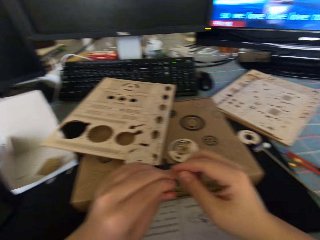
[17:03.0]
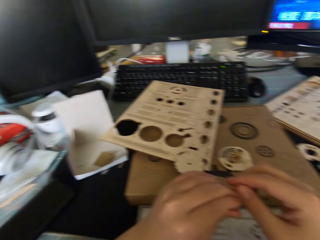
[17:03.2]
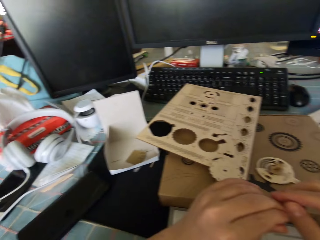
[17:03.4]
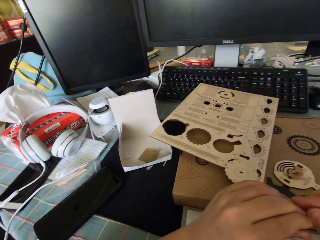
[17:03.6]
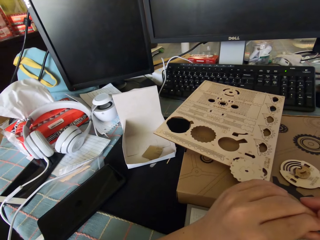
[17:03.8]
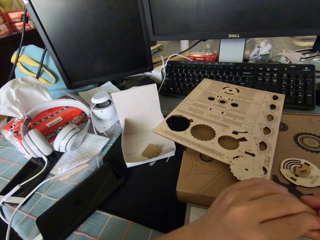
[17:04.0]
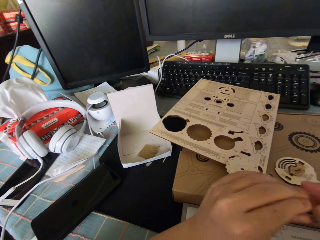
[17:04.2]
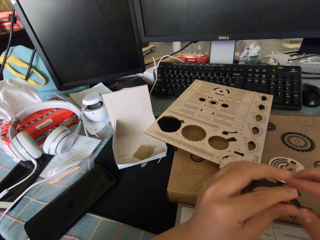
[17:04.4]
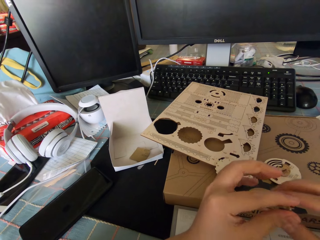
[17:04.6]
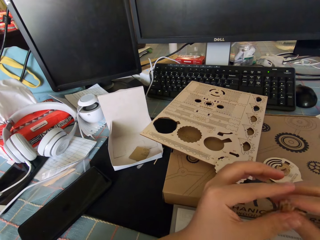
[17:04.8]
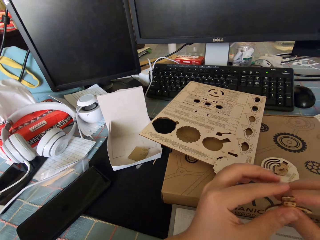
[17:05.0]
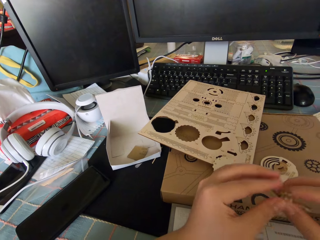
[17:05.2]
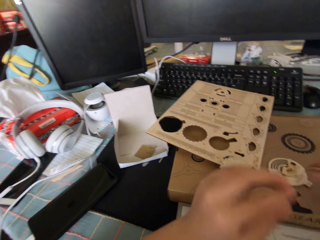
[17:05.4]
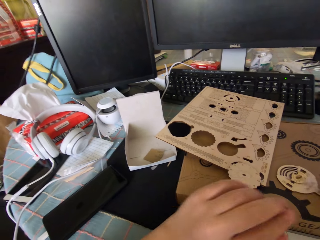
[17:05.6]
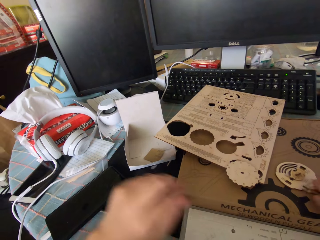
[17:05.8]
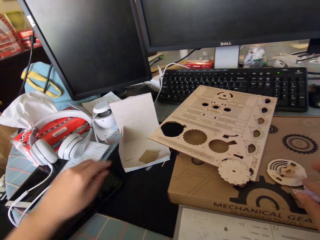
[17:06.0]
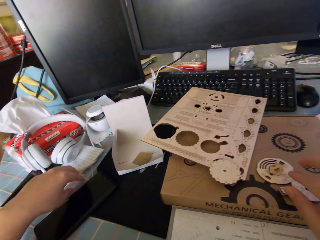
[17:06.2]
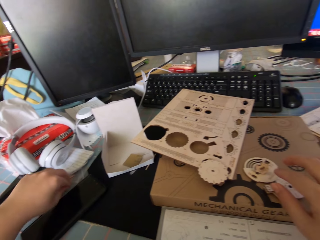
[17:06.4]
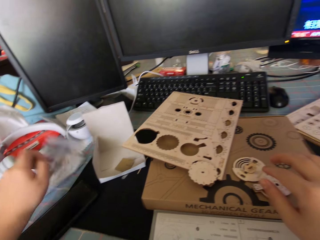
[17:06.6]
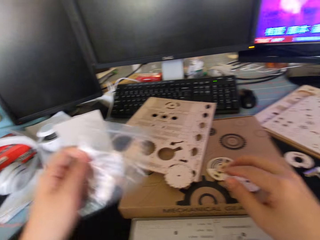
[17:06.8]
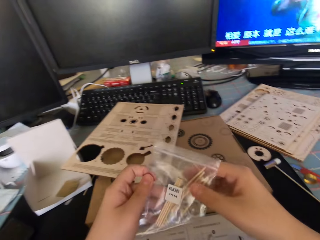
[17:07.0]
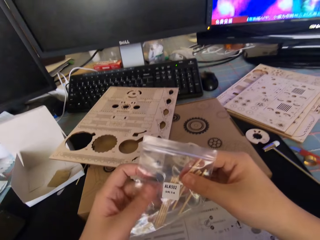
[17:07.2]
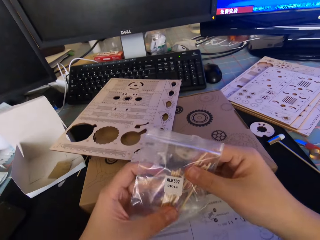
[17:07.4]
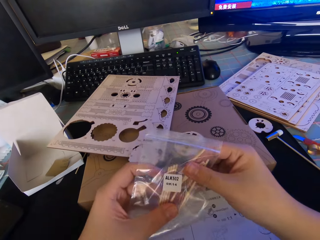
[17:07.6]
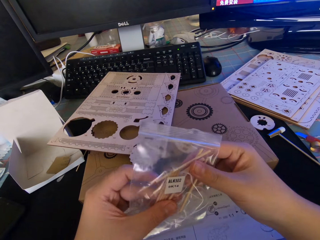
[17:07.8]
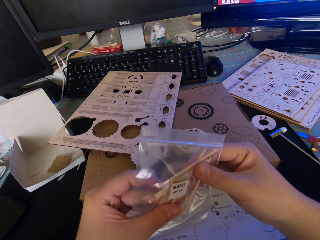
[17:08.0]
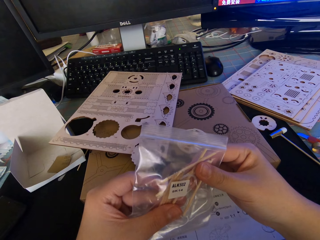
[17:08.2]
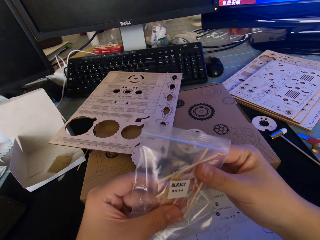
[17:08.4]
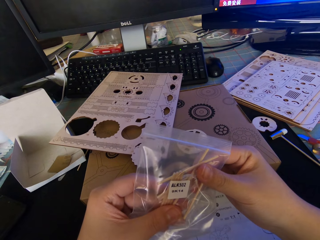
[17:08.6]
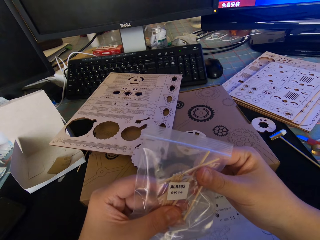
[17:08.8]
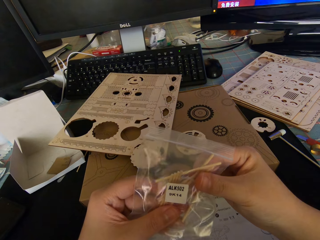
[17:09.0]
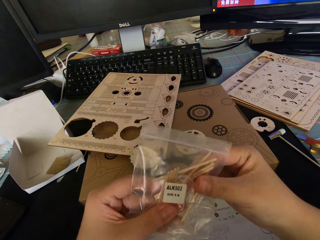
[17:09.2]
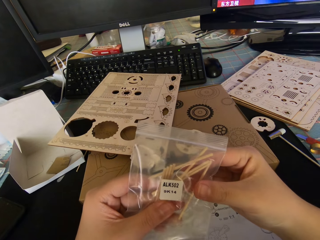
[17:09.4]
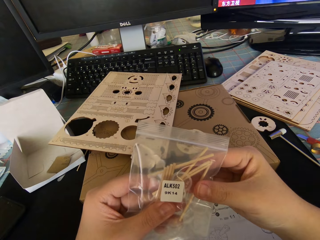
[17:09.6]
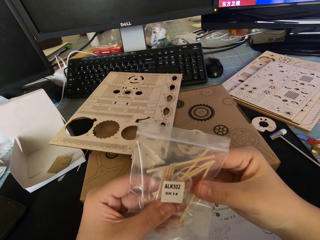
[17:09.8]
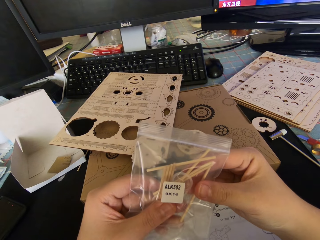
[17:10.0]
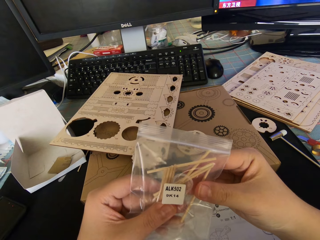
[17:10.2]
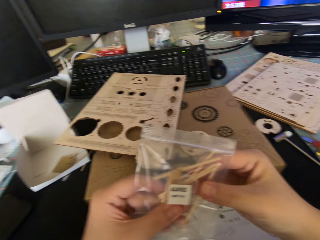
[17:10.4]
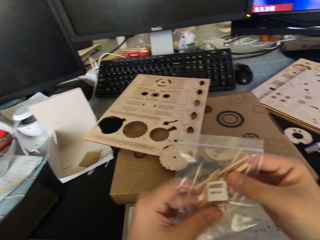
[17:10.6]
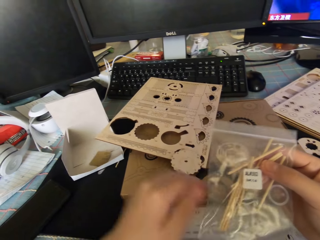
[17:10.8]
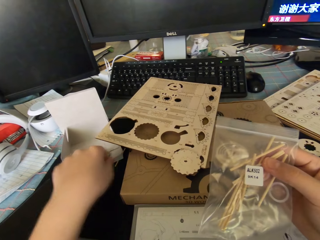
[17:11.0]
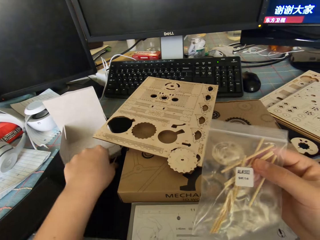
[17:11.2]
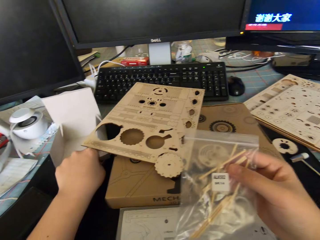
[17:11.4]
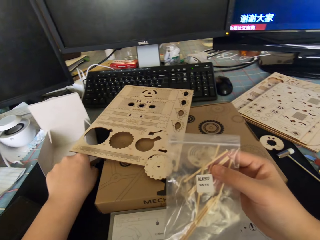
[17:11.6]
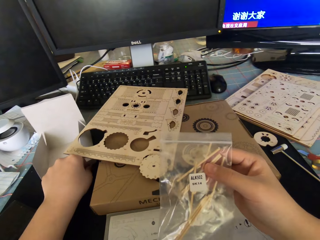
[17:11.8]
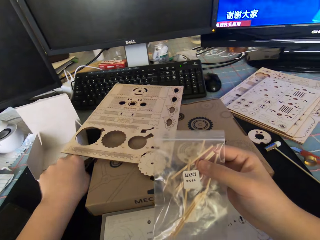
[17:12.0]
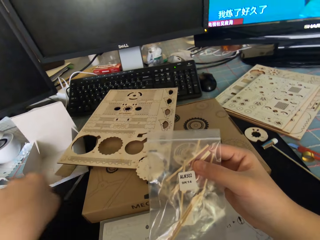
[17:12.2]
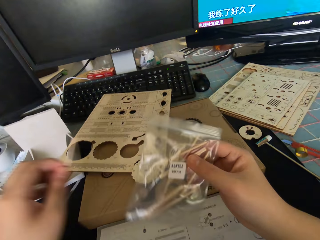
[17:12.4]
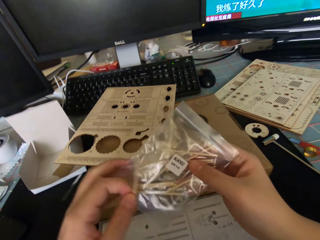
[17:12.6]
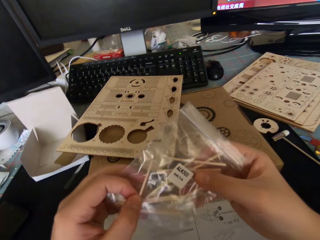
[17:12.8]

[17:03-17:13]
The camera wearer removes the hand from the gear parts. They hold the gear parts with the other hand. They move the gear parts away. They move the left hand. They drop the round wooden piece on the box. They pick up a cellophane or plastic bag of wood sticks from the desk. They hold the plastic bag with the other hand. They remove the hand from the plastic bag. They pick up a wood stick from the desk.

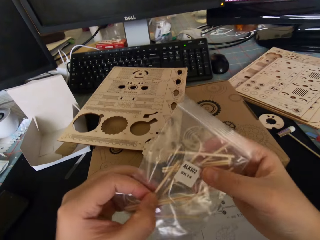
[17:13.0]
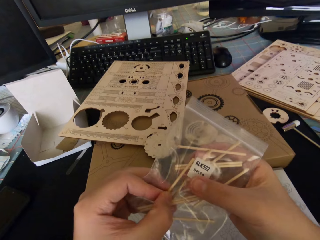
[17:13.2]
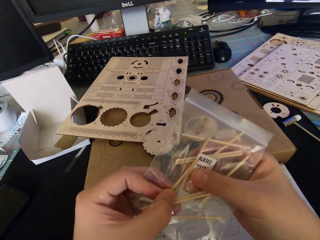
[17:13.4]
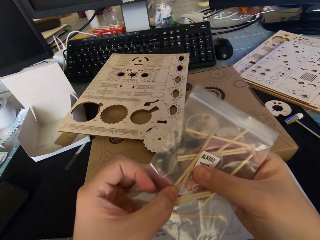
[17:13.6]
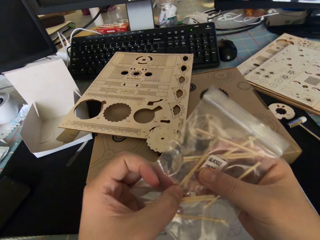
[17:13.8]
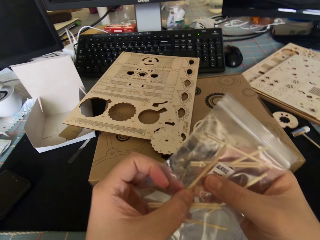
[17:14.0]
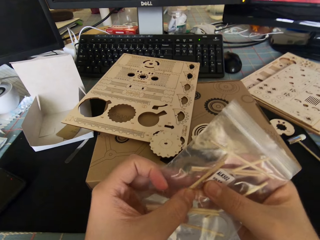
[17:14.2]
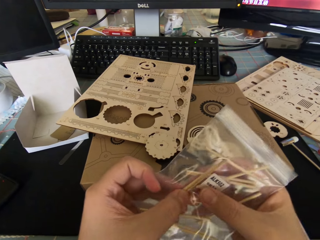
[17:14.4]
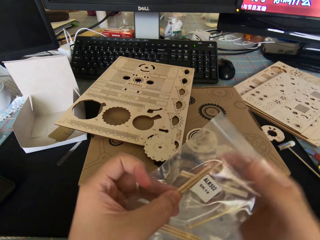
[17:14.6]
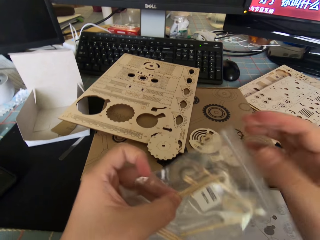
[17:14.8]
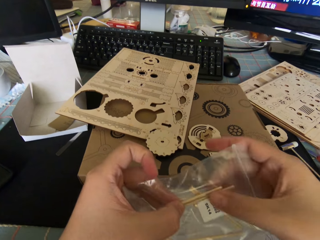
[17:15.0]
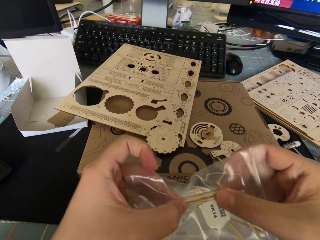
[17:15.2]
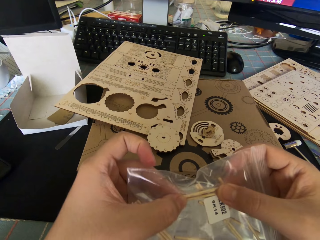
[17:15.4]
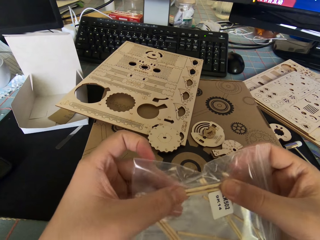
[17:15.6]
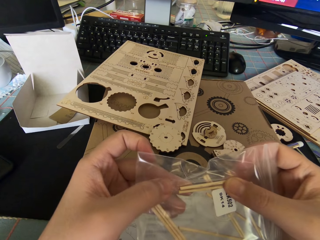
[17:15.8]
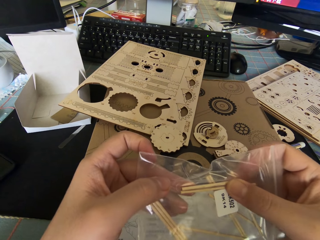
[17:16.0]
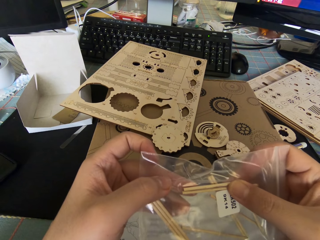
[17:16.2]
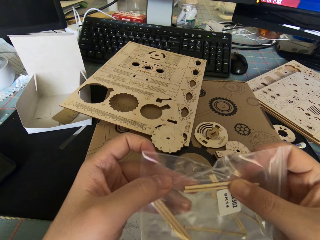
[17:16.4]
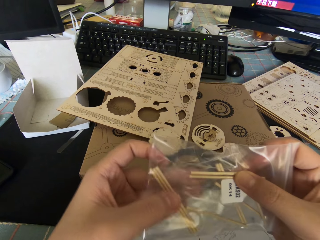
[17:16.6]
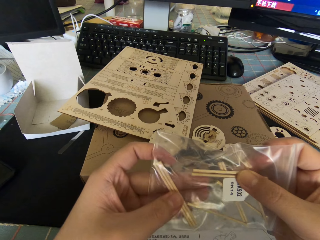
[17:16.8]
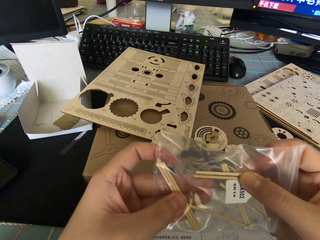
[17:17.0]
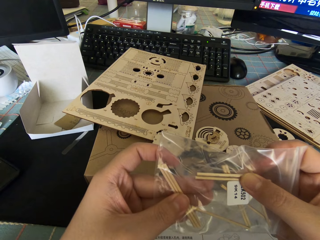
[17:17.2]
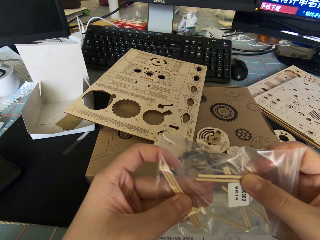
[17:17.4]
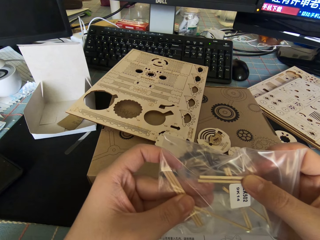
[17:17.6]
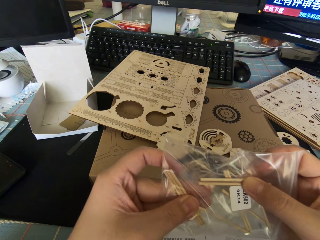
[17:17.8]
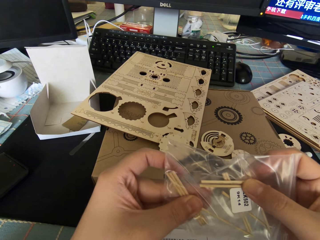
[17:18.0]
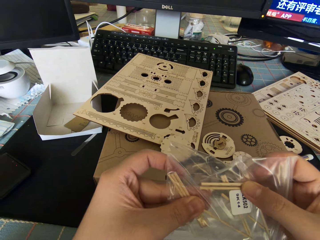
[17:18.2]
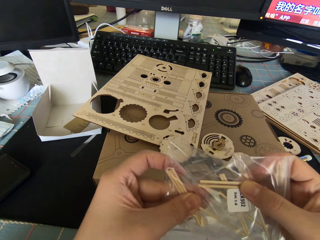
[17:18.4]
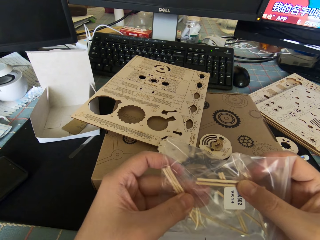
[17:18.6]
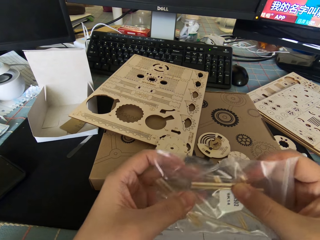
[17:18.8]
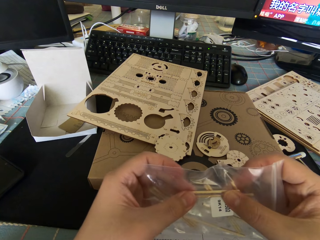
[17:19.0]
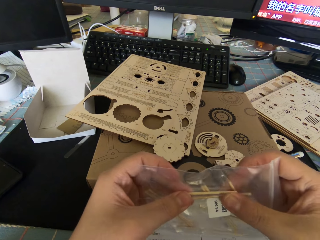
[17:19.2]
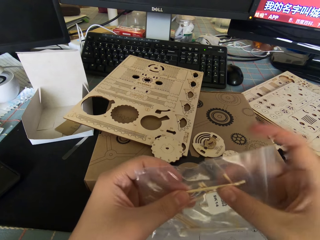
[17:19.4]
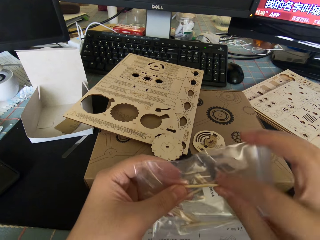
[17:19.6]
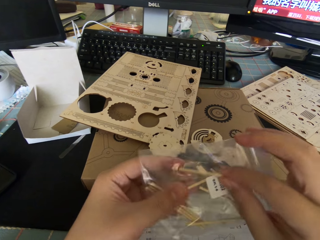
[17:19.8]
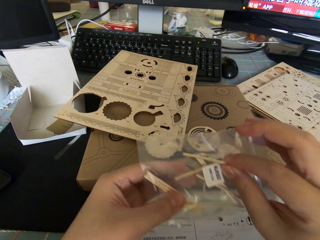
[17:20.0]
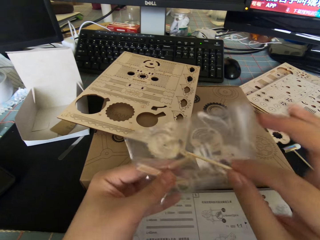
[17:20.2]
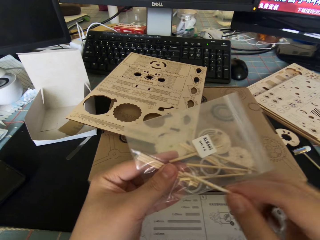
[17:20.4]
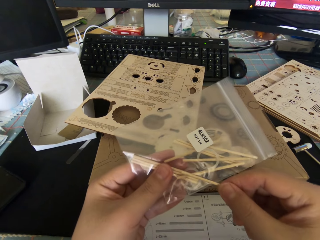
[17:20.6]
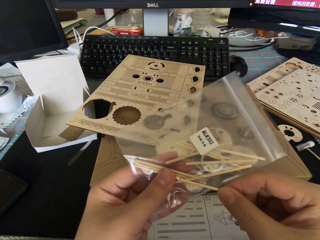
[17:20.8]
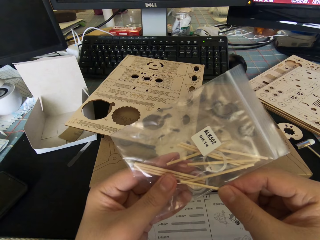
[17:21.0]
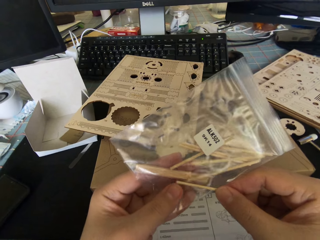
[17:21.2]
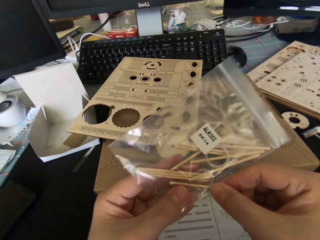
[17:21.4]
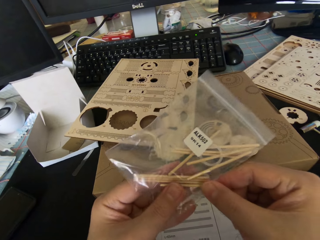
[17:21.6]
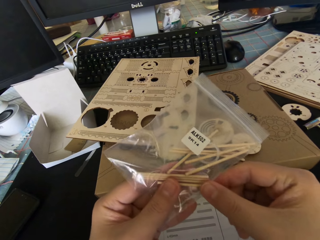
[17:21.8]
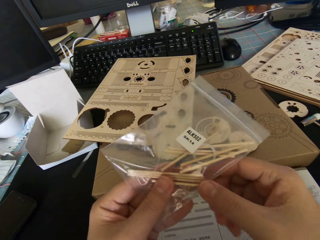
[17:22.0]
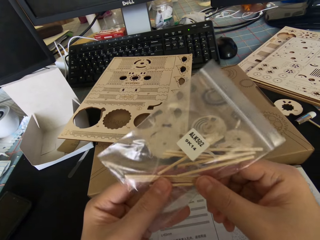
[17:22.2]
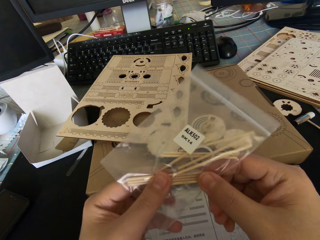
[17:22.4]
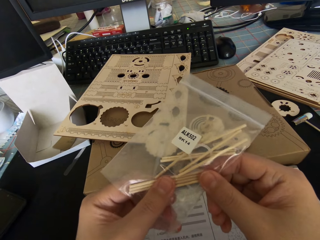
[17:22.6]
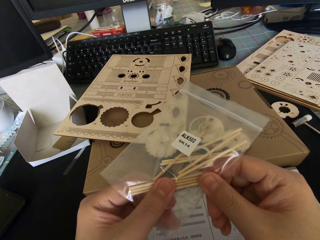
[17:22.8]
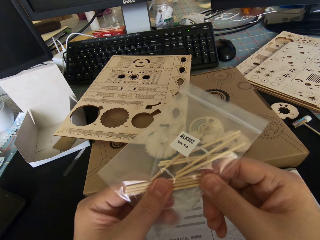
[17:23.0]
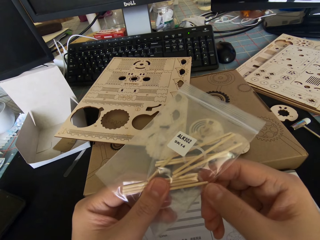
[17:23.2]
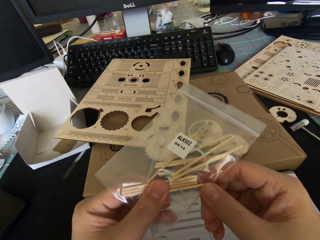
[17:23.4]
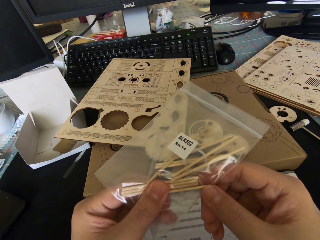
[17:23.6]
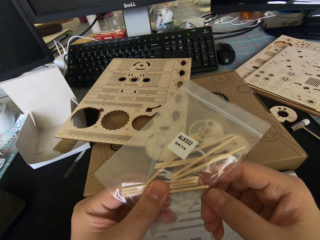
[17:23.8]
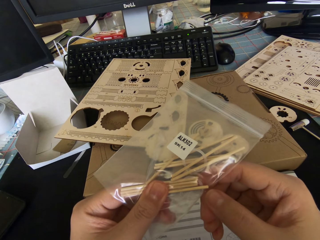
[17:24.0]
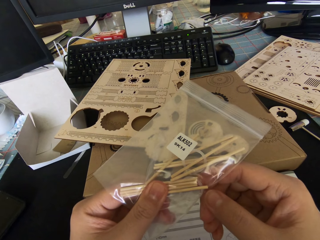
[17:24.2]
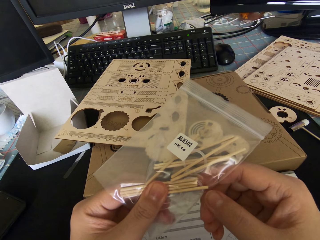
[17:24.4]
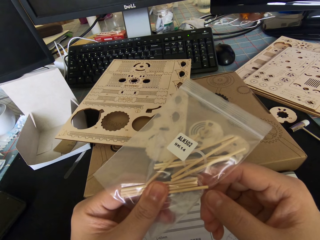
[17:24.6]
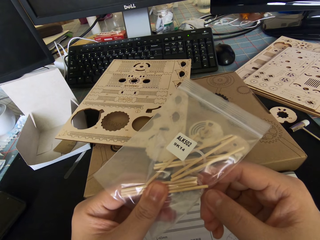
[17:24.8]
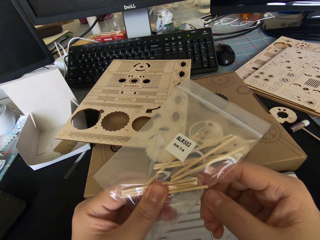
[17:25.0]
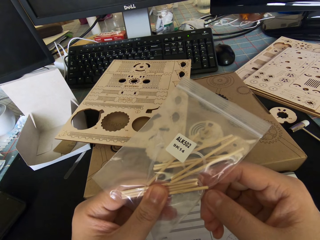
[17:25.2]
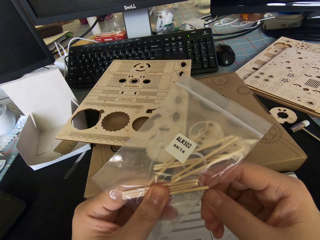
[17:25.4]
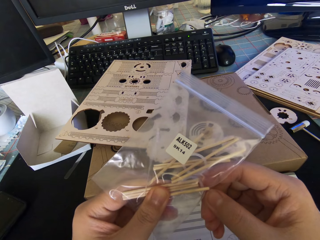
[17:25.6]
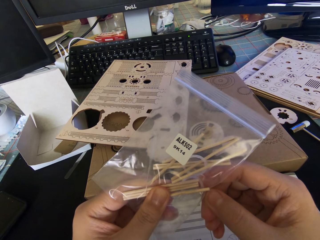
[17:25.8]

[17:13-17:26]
The camera wearer holds a packaging bag. They place the wood stick on the cellophane. They remove their hand from the plastic bag. They hold the wooden stick. They remove their hand from the wooden stick. They move their hand along the plastic bag. They press the wooden sticks. They hold the wooden sticks. They hold the wooden stick. They hold the wooden sticks. They remove their hand from the wooden stick. They put the wooden stick on the plastic bag. They hold the wooden stick with the other hand. They remove their hand from the wooden stick. They hold the wooden stick. They remove their hand from the wooden stick.
